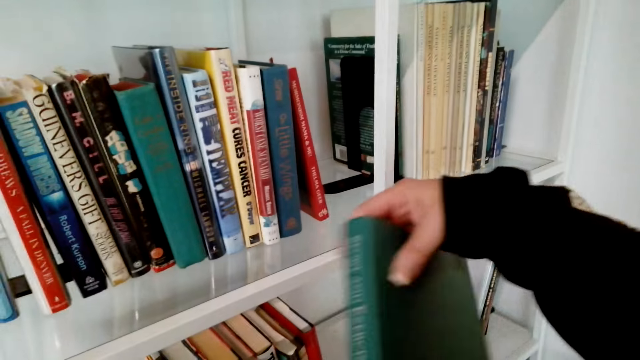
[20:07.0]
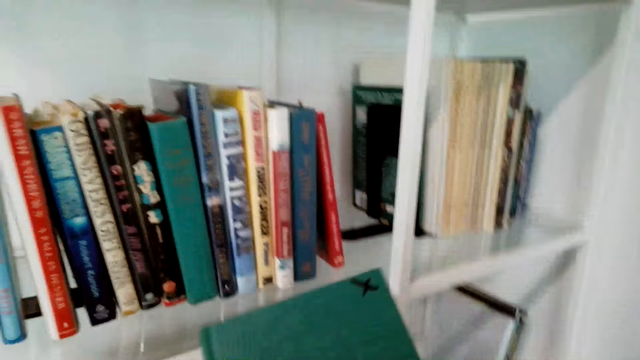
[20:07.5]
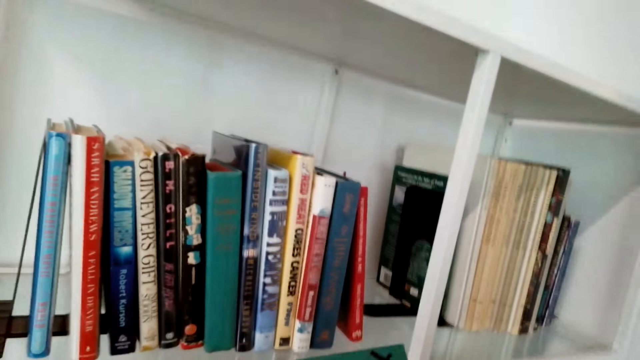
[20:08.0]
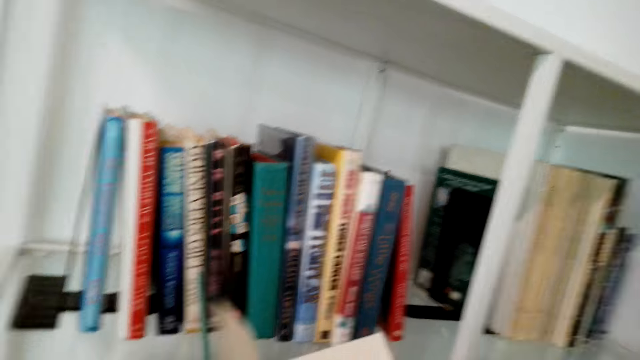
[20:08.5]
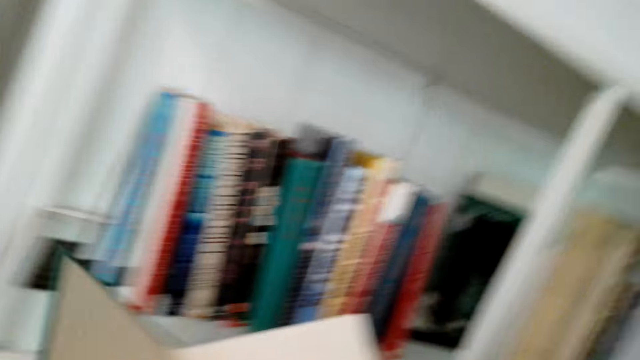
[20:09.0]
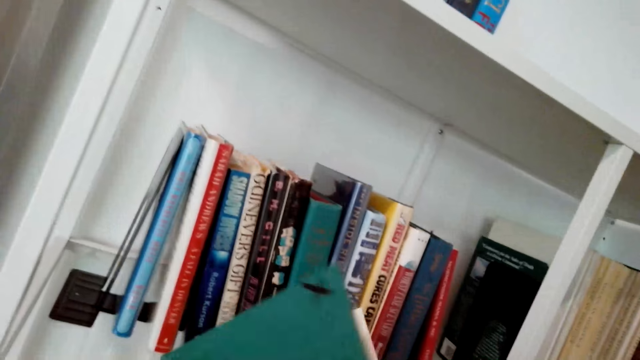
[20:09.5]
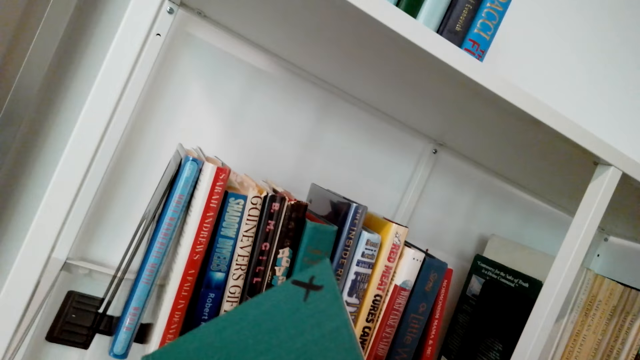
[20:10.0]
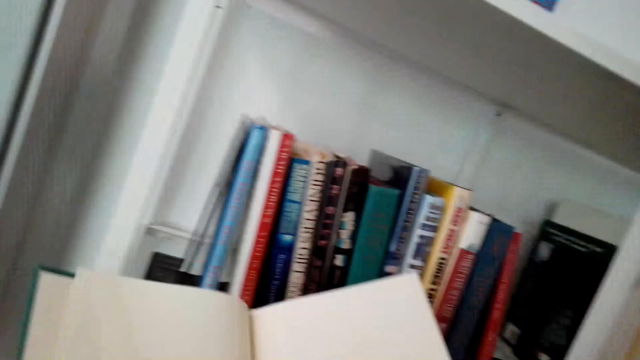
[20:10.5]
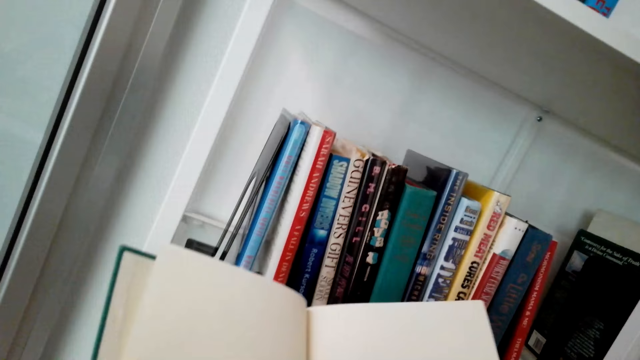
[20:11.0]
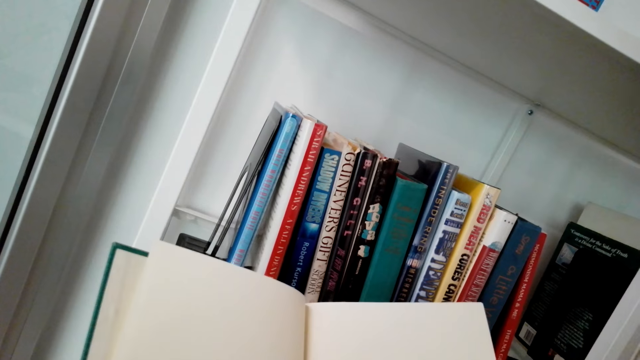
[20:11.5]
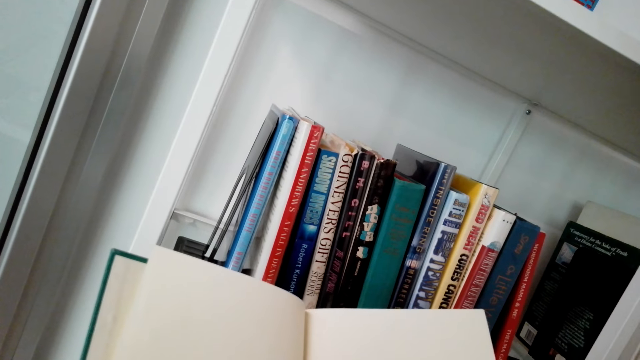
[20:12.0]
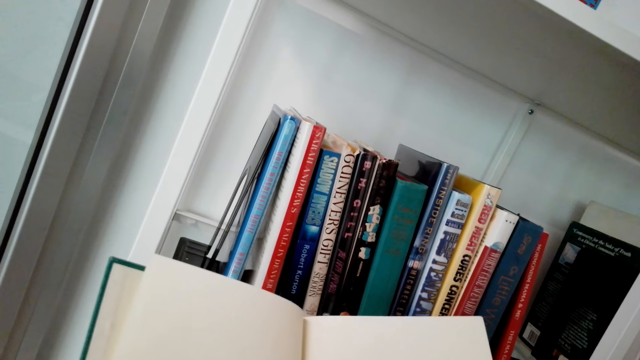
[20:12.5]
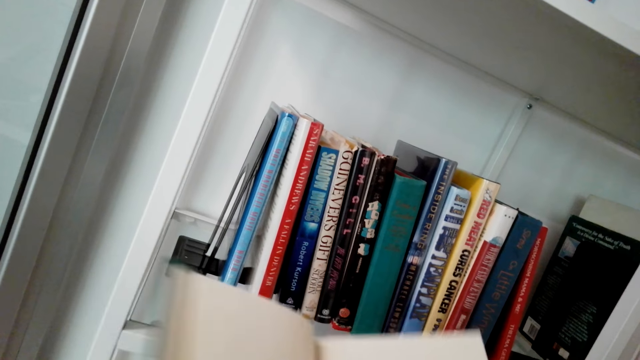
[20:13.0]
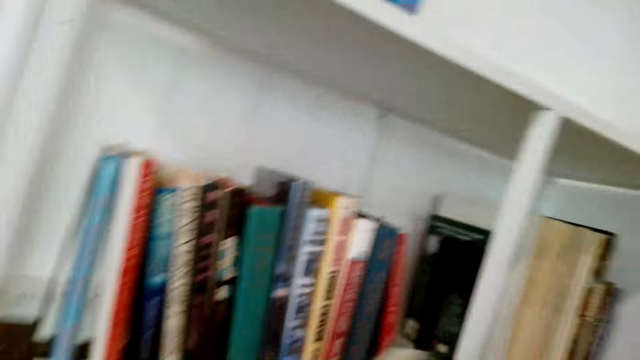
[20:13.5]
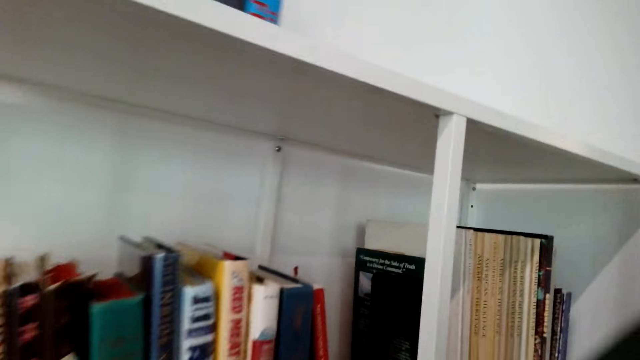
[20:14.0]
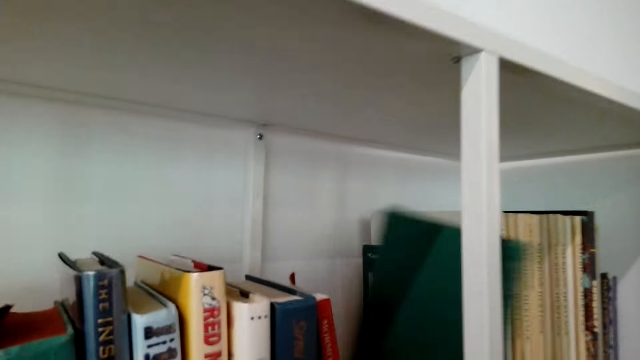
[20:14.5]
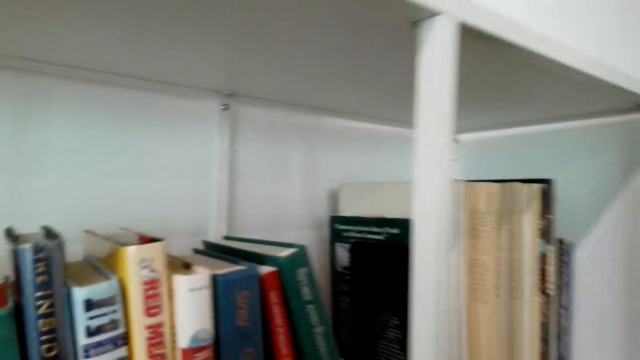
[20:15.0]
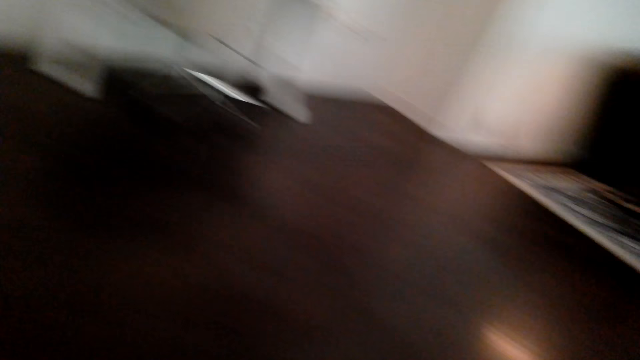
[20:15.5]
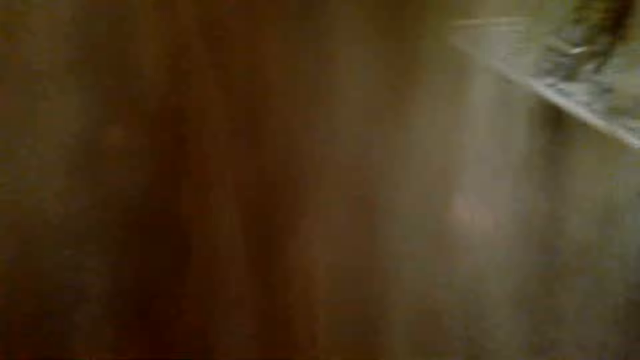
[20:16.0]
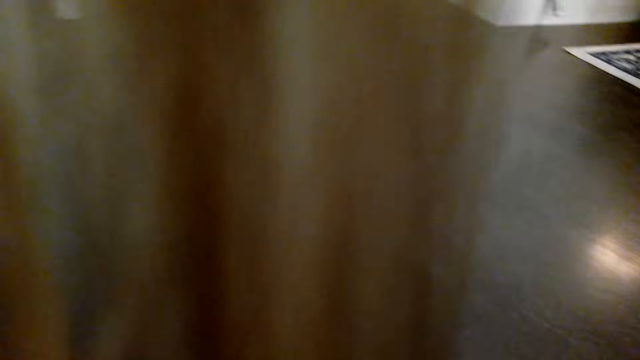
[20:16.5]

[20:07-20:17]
The camera wearer picks up a book. They scroll the book. They arrange books in the shelves.

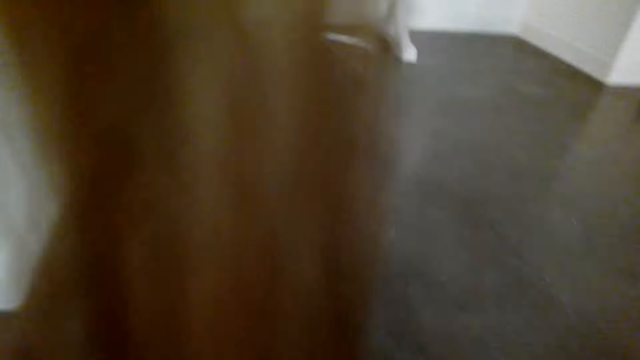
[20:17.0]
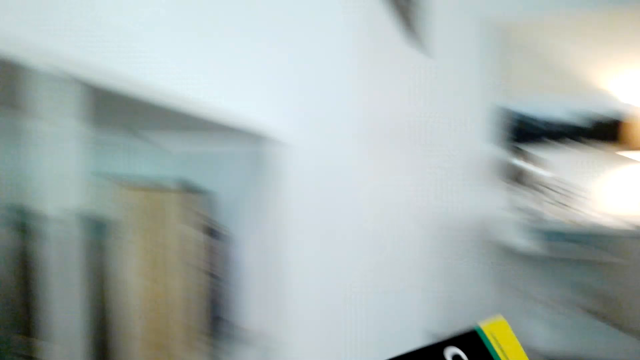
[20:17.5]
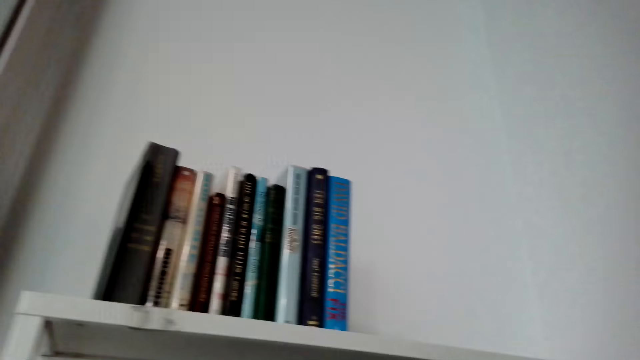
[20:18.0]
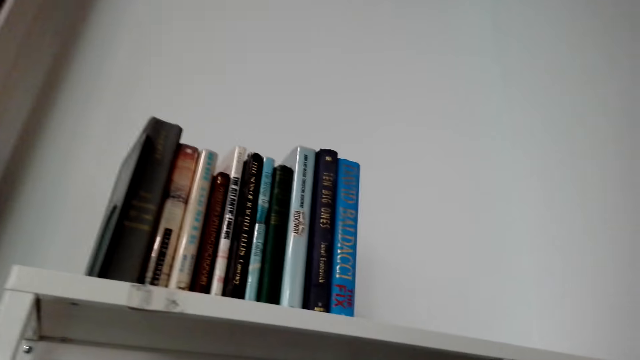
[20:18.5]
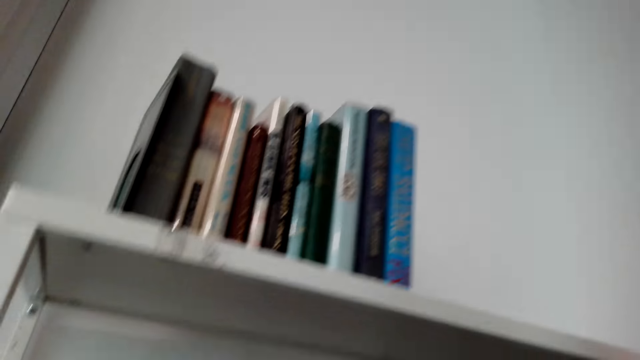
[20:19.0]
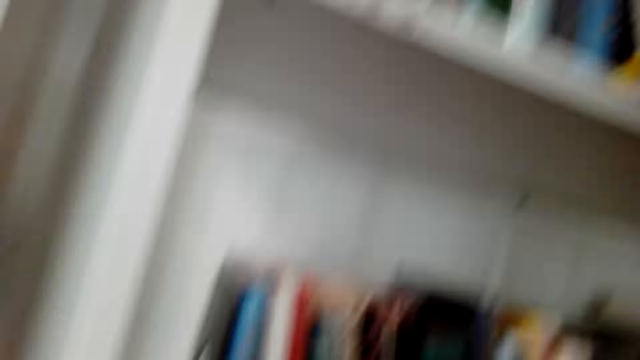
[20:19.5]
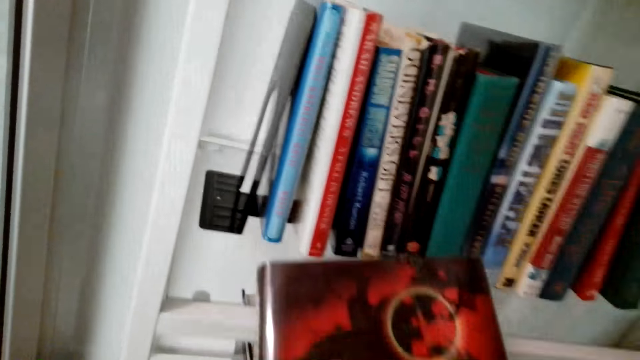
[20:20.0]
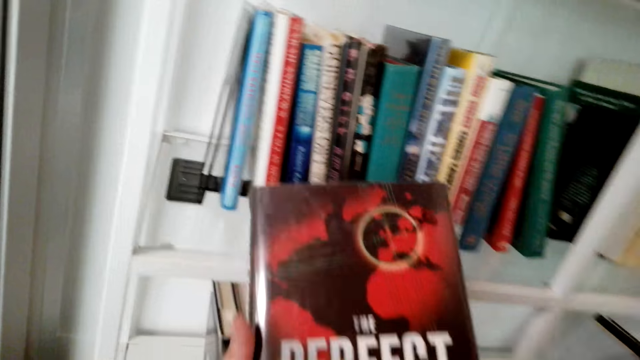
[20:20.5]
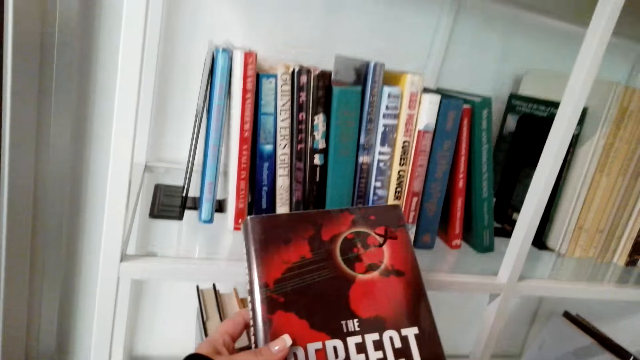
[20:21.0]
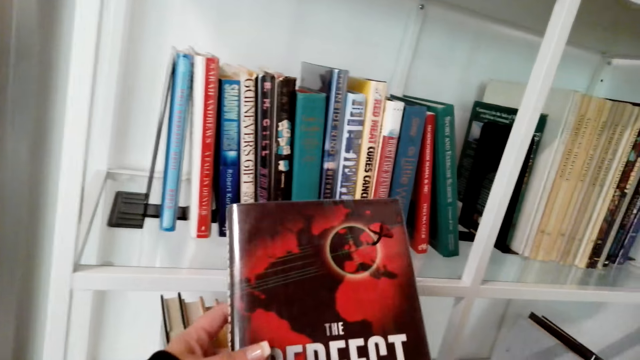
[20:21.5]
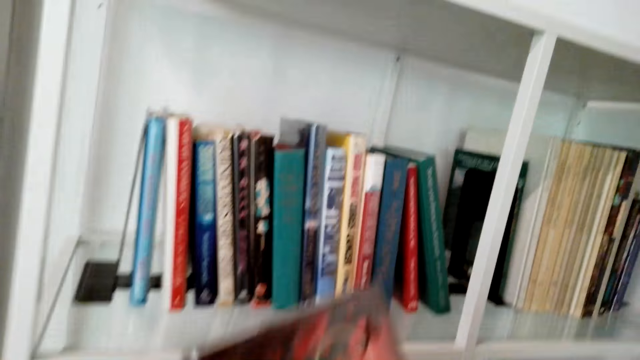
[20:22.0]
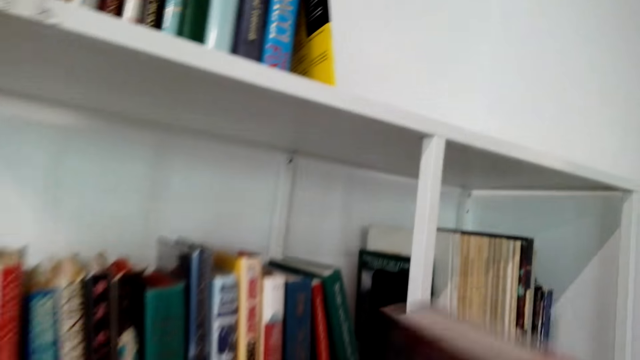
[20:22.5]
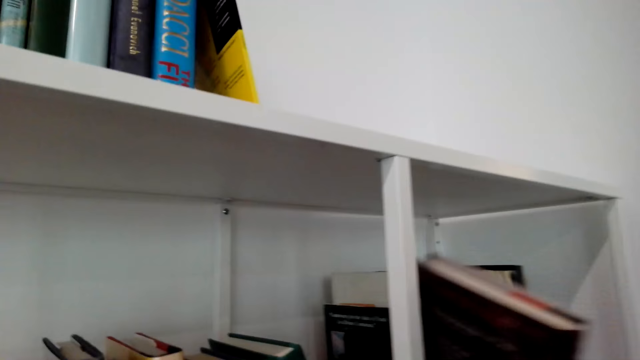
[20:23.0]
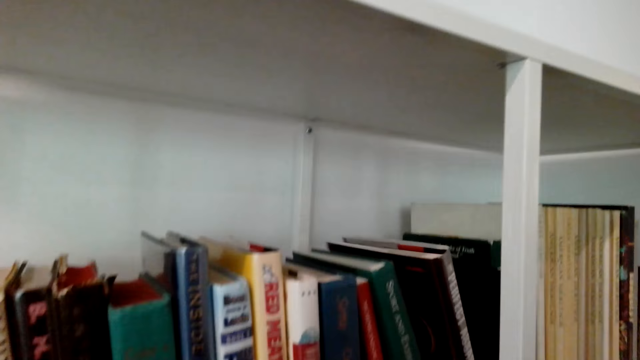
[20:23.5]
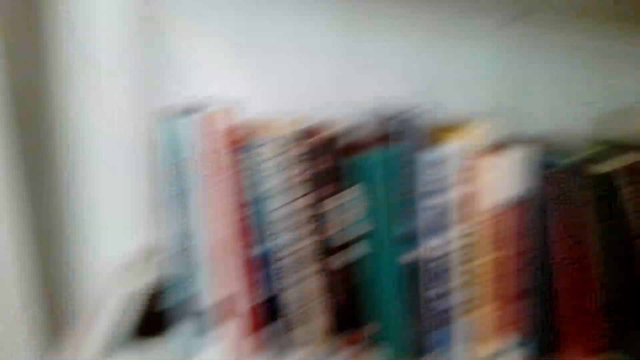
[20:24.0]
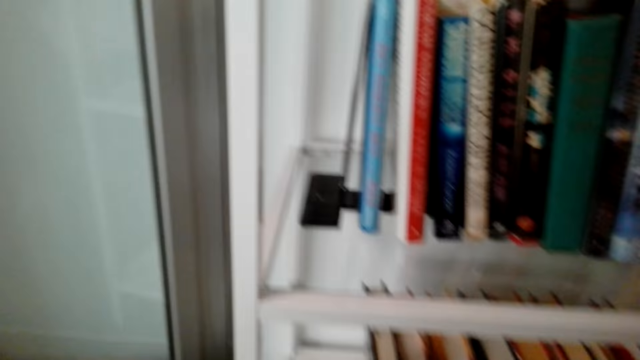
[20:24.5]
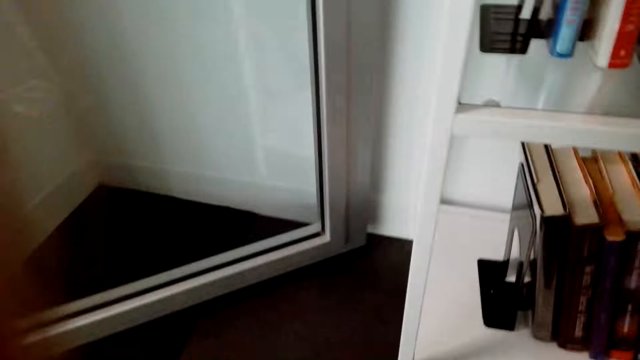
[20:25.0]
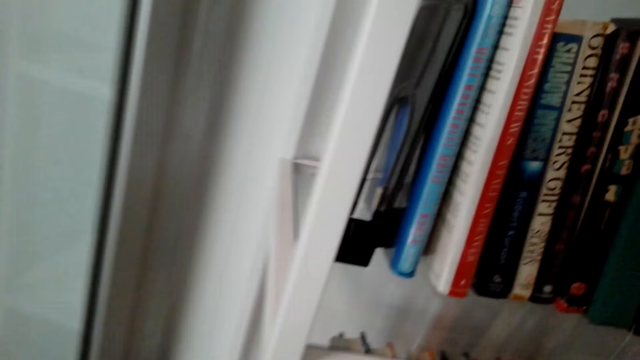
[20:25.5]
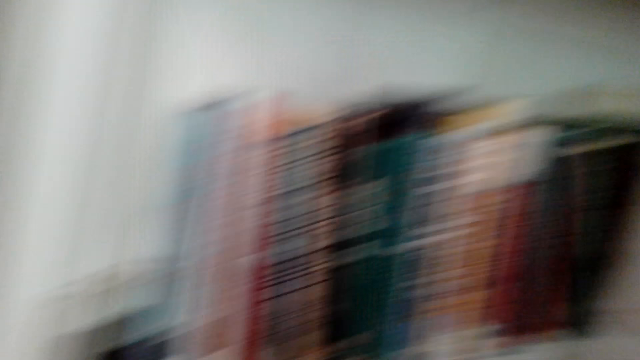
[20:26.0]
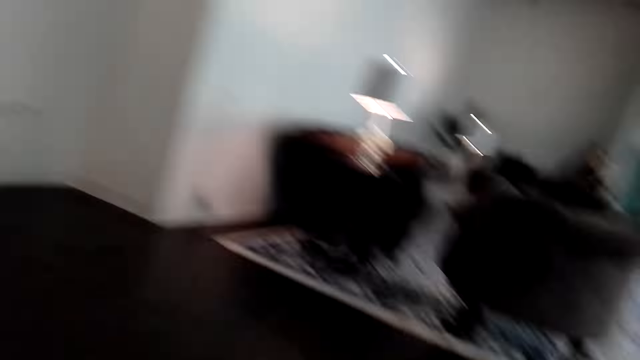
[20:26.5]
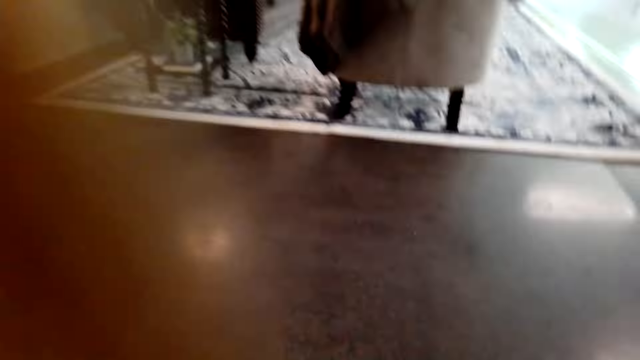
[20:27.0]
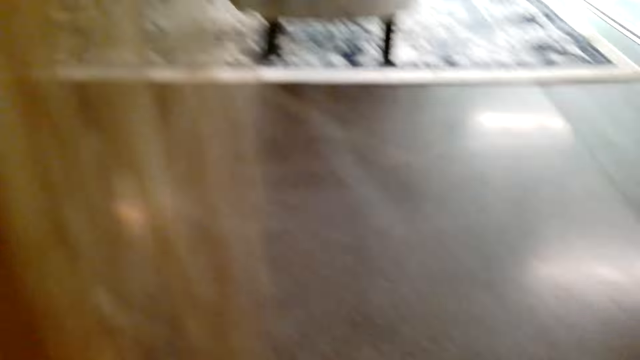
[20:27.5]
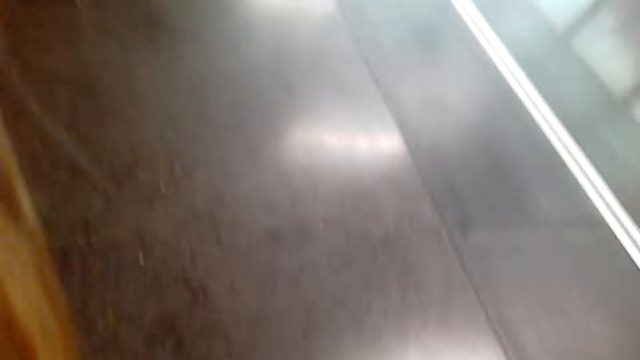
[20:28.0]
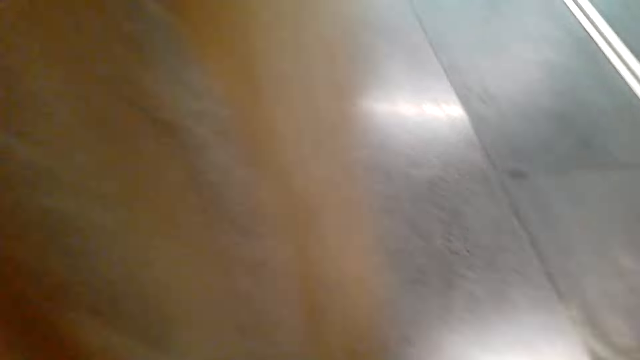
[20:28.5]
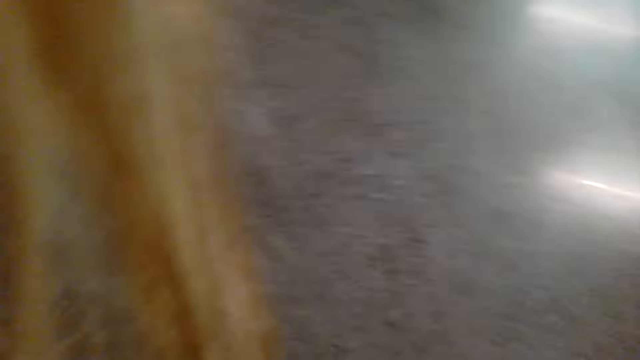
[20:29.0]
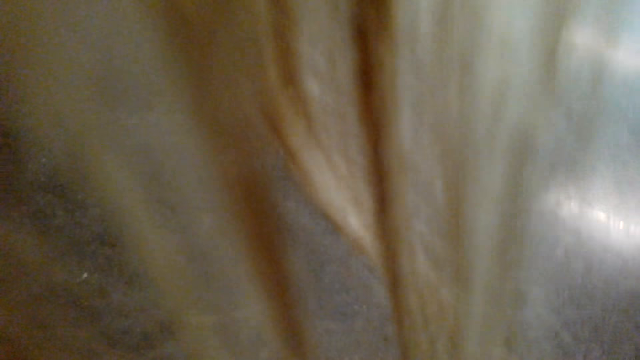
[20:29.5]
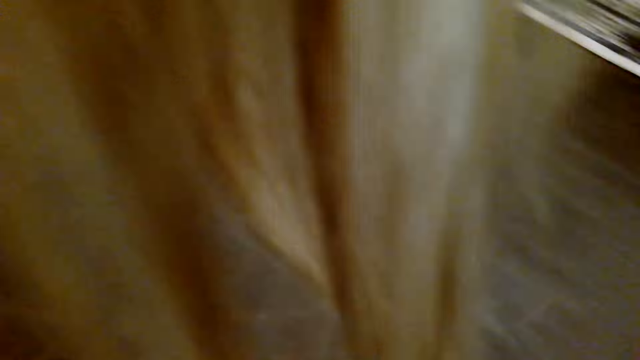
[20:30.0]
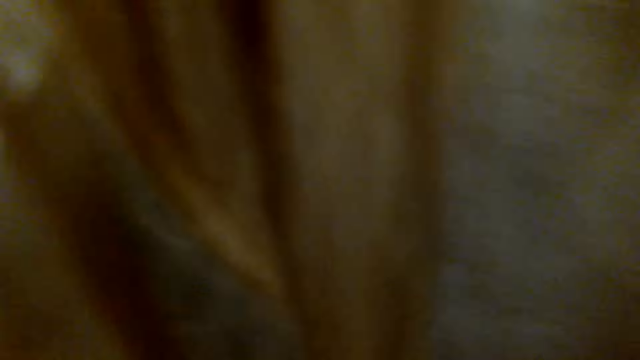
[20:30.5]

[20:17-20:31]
The camera wearer picks up a book from the floor. They arrange books in the shelves. They pick up a book. They put the book in the shelf. They pick up a book from the floor. They talk.
